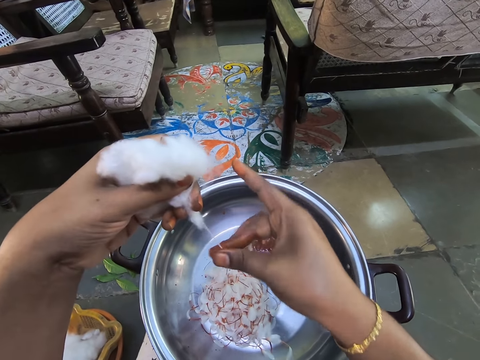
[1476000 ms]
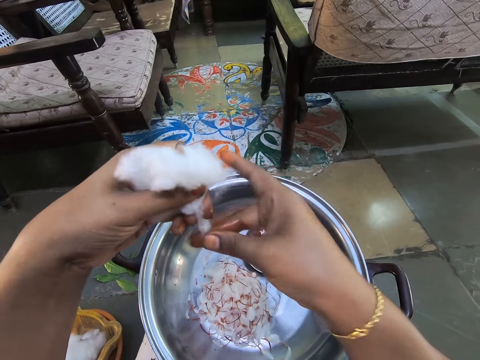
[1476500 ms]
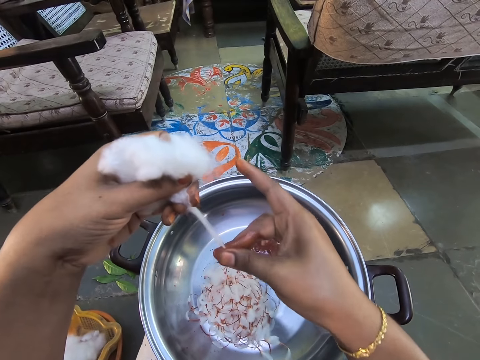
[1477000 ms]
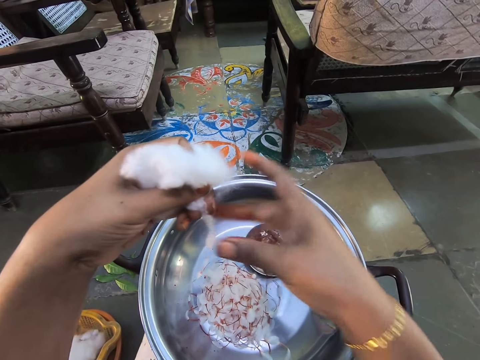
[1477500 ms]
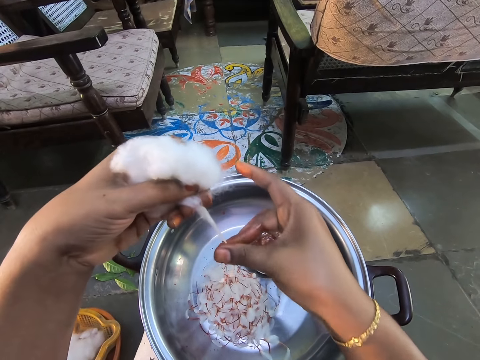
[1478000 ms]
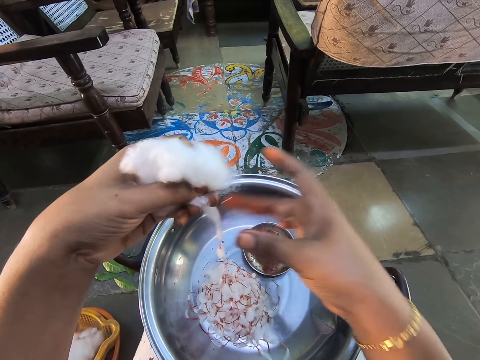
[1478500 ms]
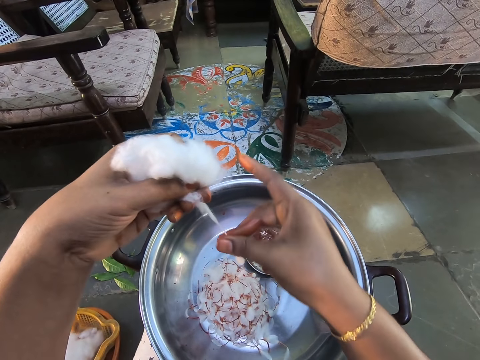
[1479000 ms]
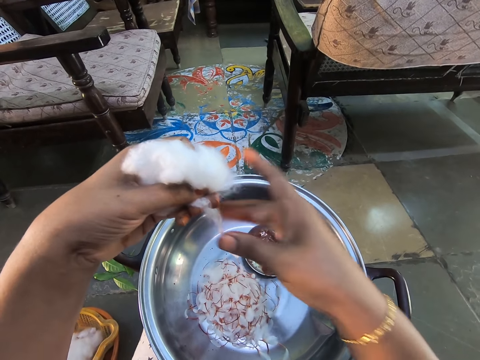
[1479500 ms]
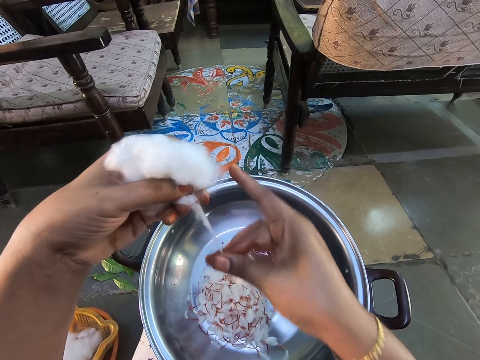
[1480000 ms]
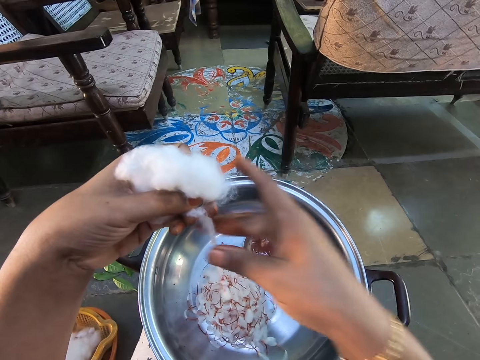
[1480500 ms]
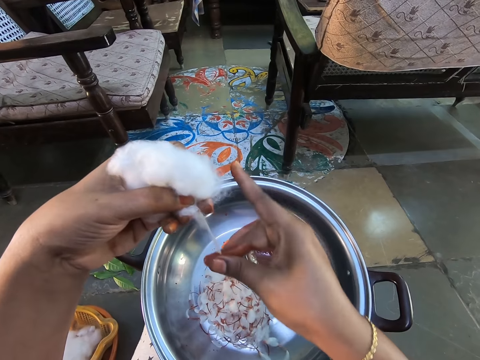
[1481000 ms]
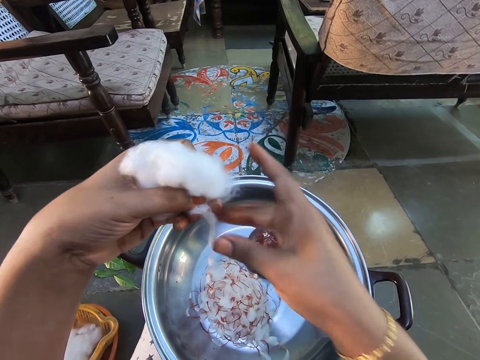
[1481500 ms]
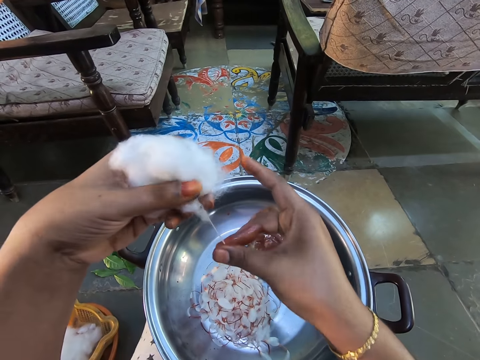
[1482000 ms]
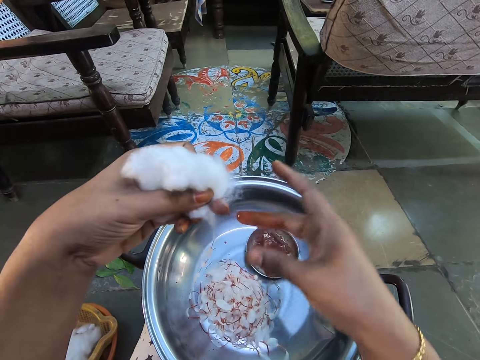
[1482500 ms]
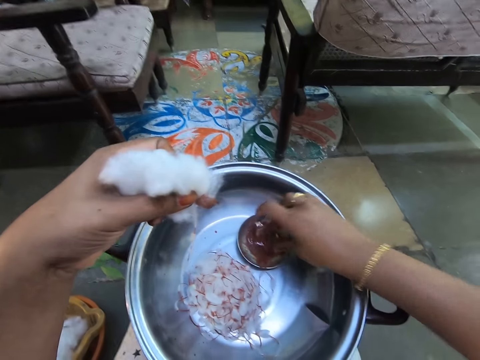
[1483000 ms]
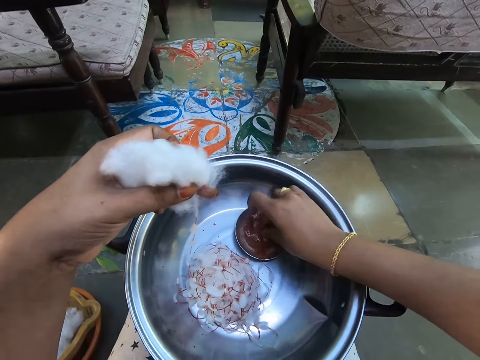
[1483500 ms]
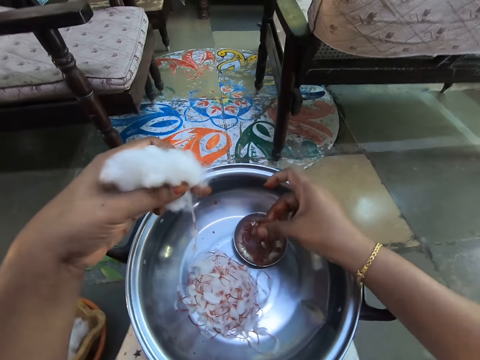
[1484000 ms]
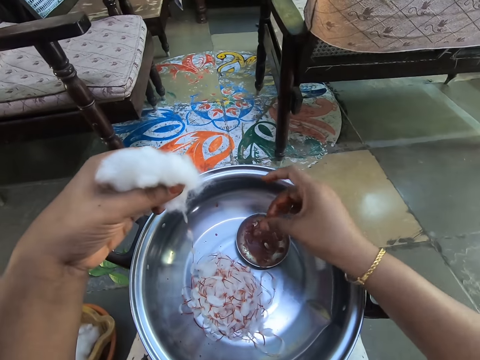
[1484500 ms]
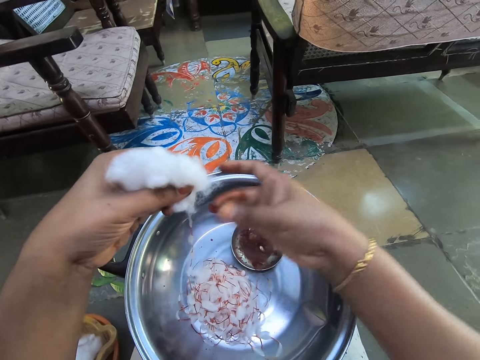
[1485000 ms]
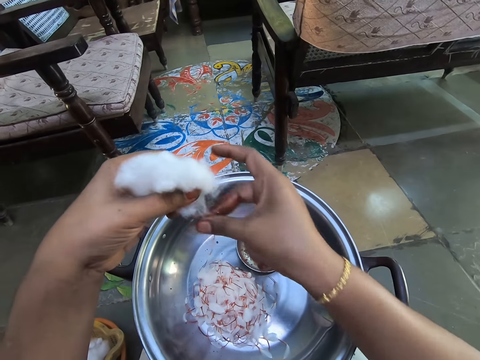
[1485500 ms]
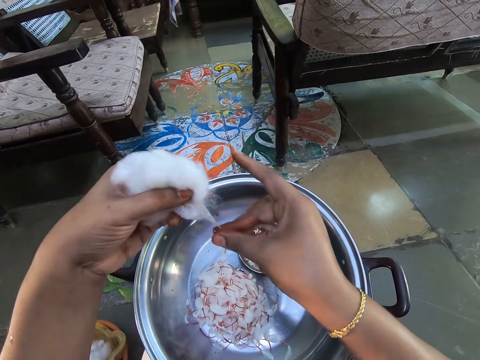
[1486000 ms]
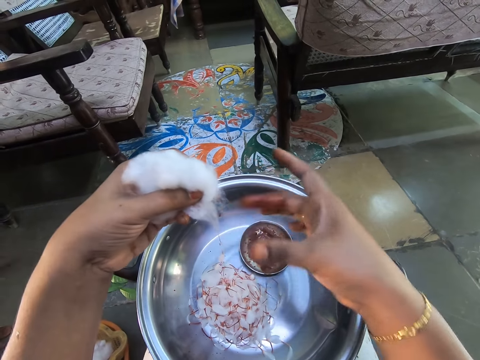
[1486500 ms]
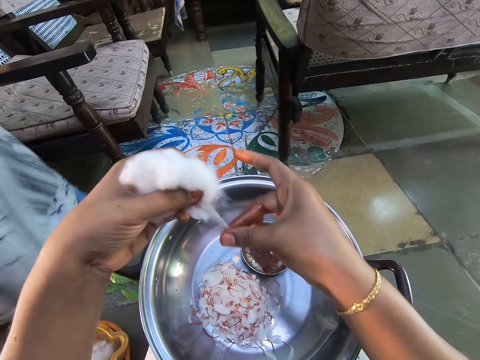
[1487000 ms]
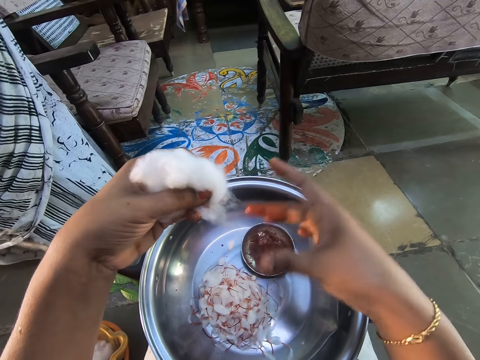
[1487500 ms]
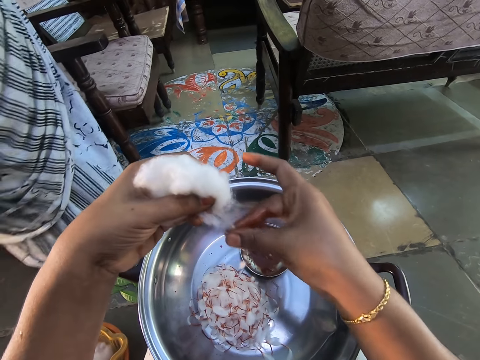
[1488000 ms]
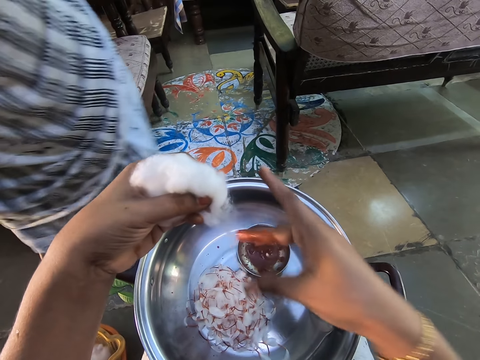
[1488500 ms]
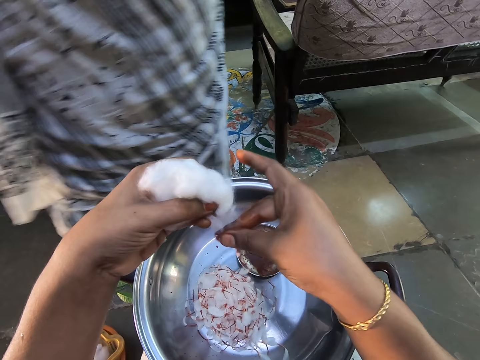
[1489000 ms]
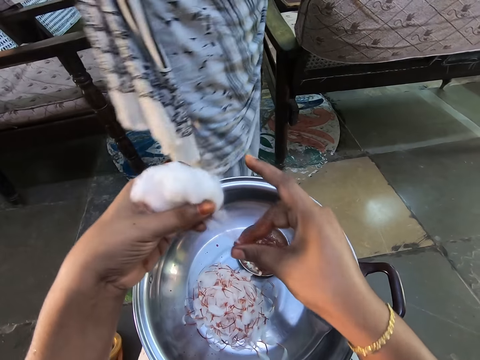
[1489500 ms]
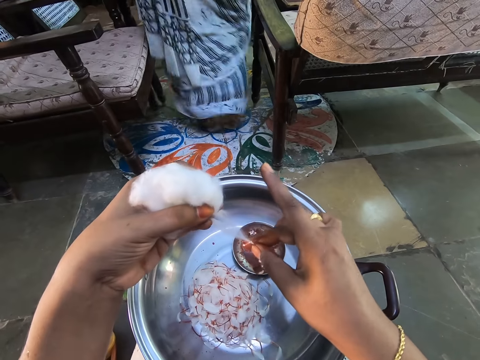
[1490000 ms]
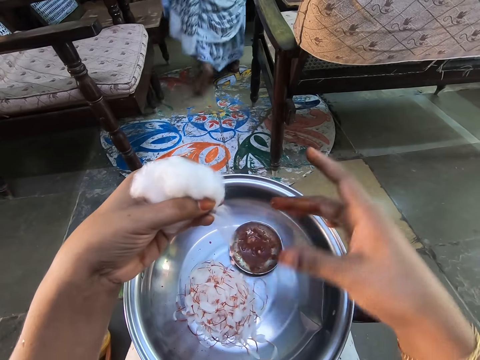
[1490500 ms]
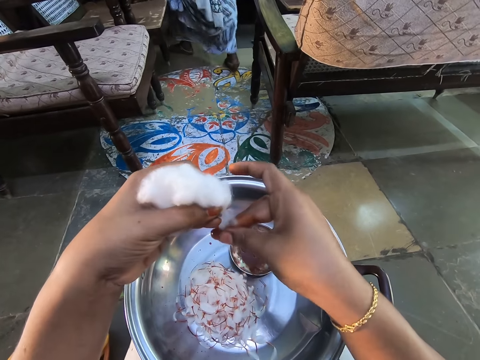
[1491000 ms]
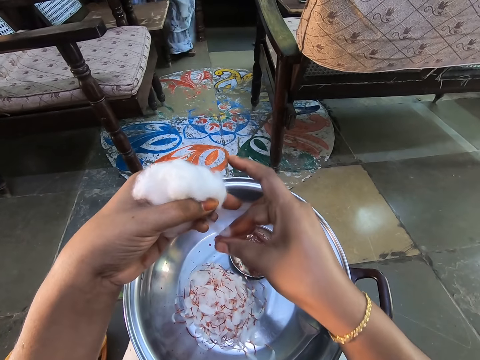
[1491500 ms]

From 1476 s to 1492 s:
The camera wearer dips her fingers in something. She picks up paint. She rubs the paint on the hand. She twists the cotton. She applies the paint on the wool with the right hand. A person moves a chair and walks in a room.

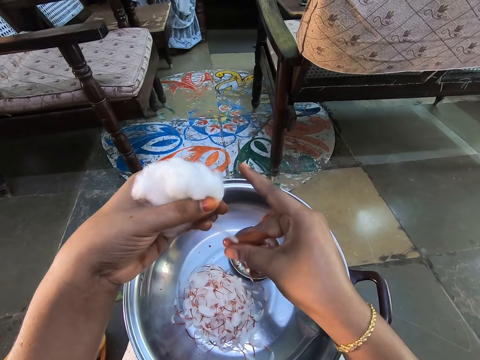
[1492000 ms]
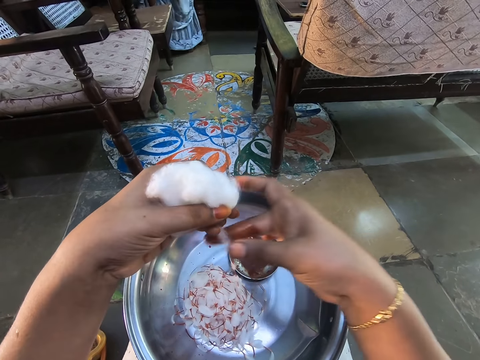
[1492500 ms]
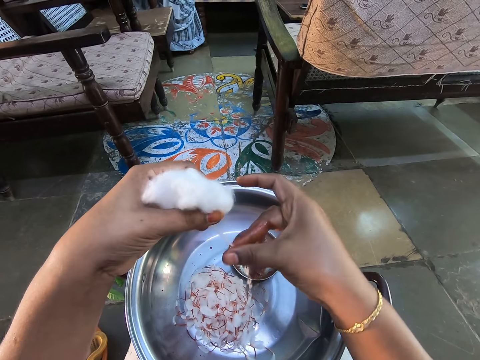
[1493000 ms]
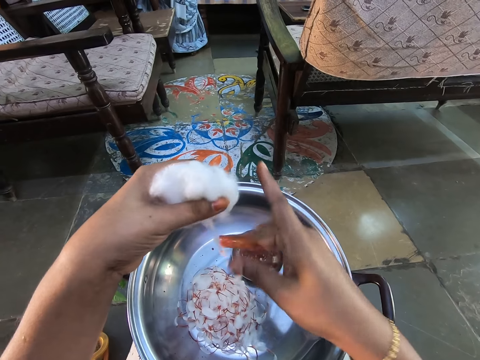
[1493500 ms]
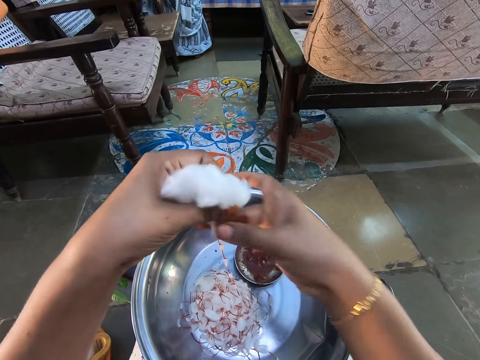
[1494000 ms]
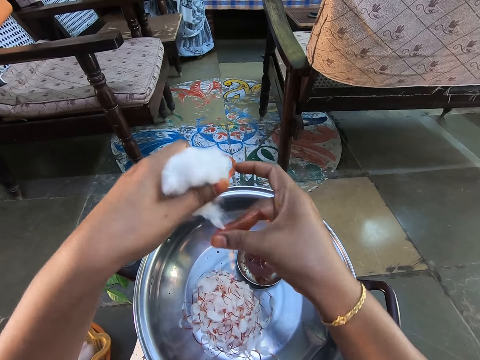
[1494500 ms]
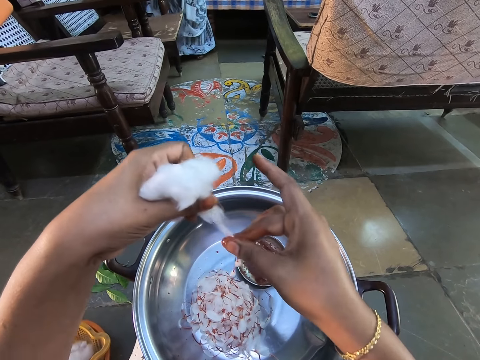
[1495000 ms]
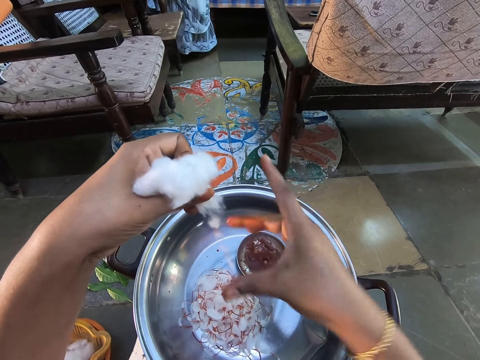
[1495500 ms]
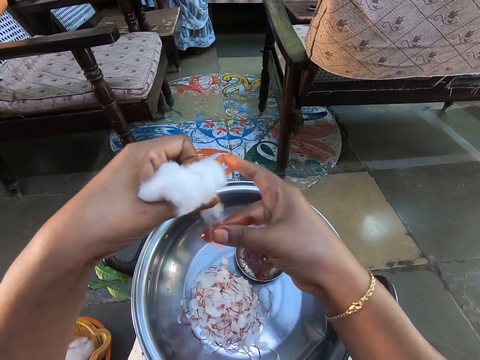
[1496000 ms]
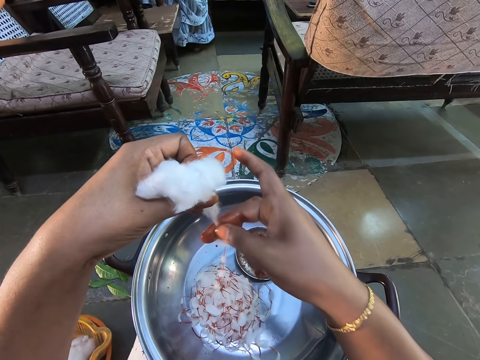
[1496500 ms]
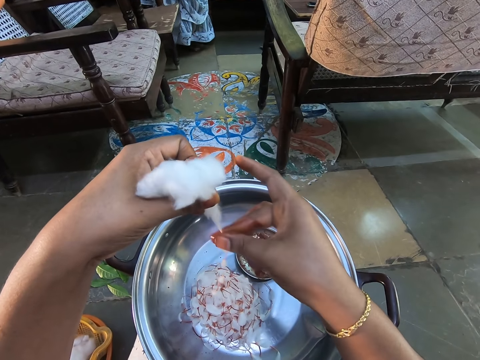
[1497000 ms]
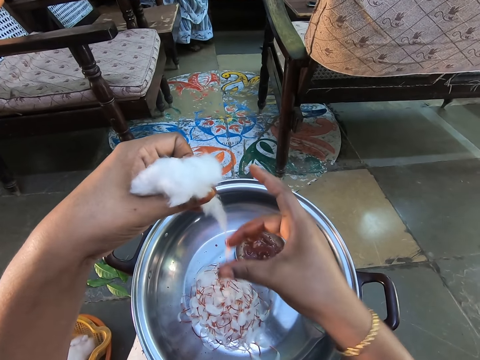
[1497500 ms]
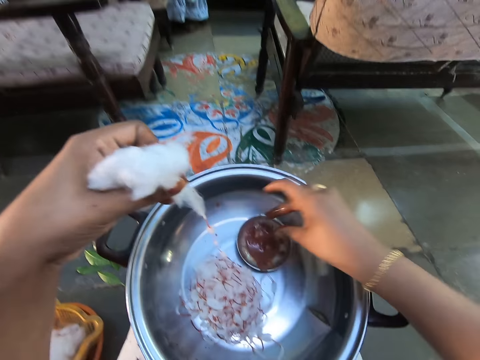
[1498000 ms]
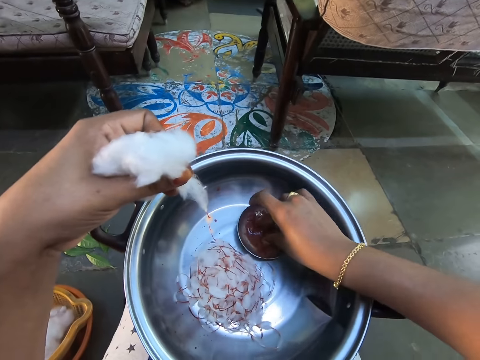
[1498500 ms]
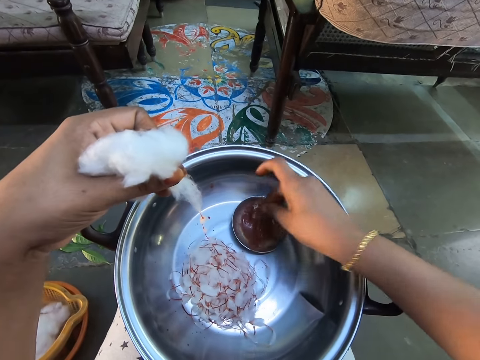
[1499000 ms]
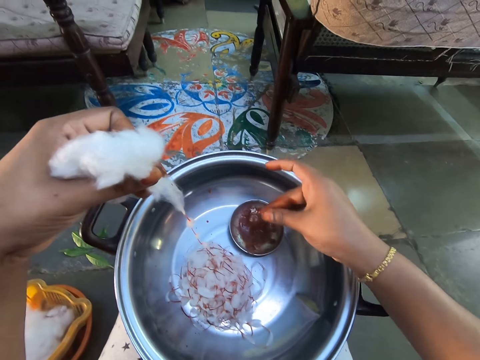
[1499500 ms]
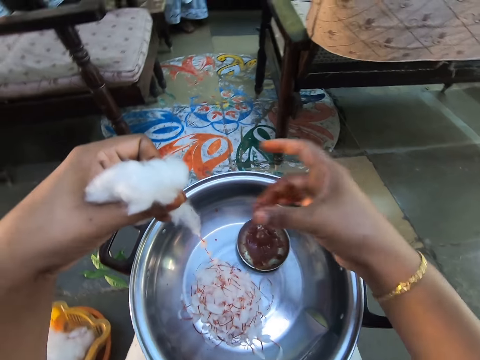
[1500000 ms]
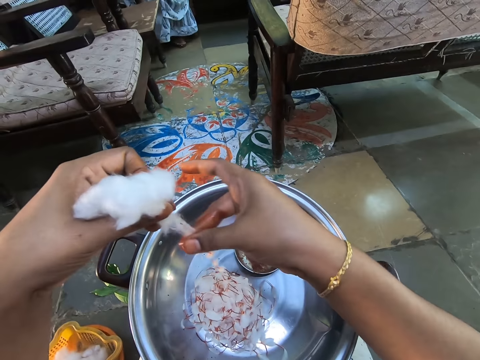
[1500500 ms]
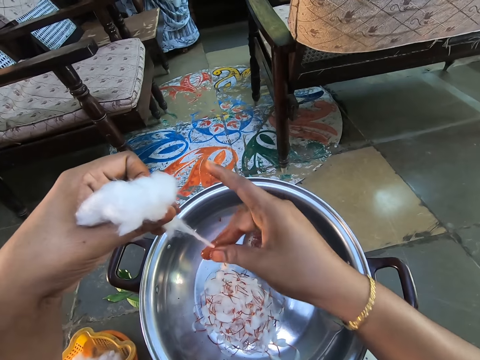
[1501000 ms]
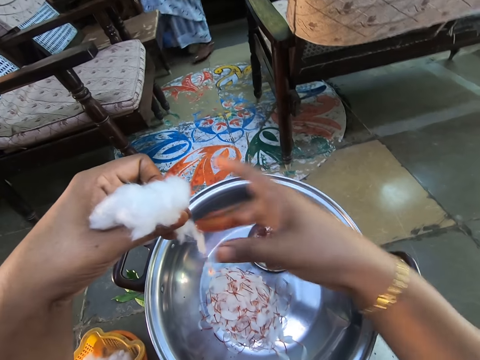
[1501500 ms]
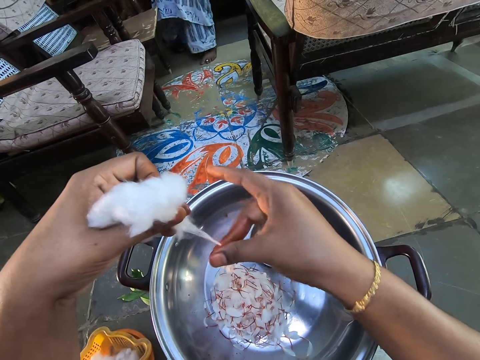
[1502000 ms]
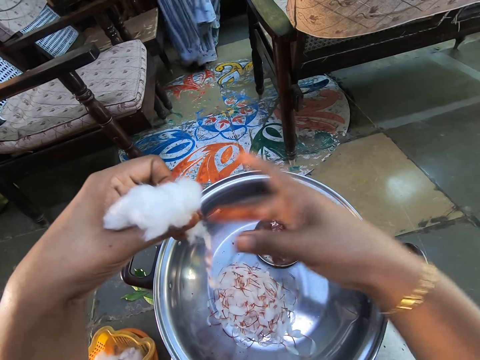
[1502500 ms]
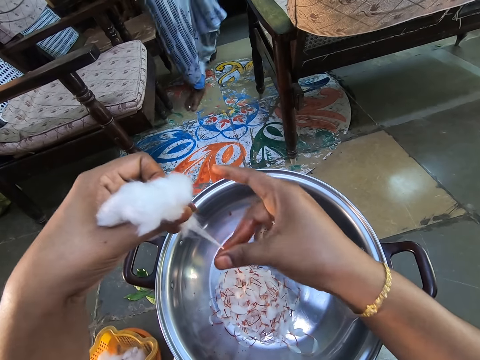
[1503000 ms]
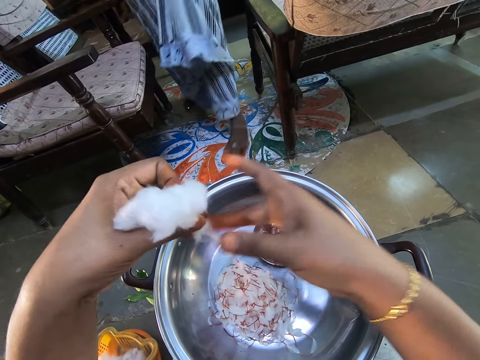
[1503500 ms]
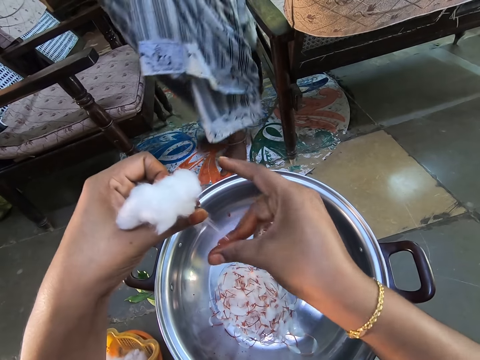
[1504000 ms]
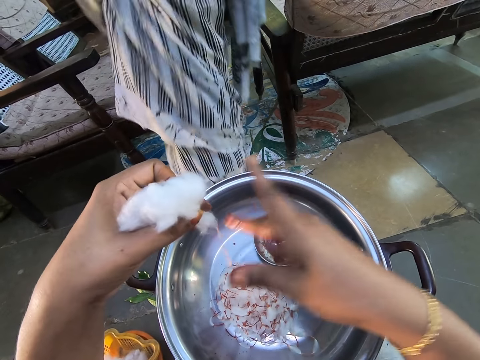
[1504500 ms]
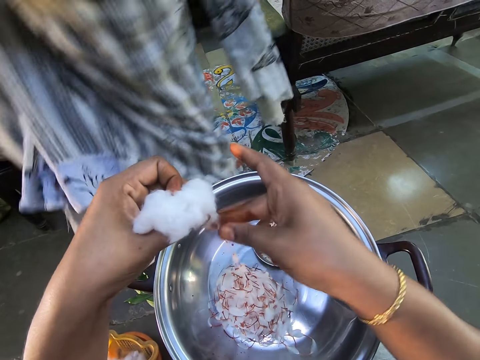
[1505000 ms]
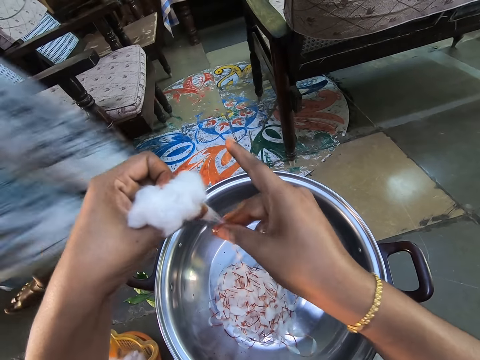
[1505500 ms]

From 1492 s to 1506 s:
A person stands in a room. The camera wearer applies paint on the wool with the right hand. She dips her fingers in something. She picks up paint. She rubs paint on the hand. She twists the cotton. She applies paint on the wool with the right hand. The person walks in the room.
